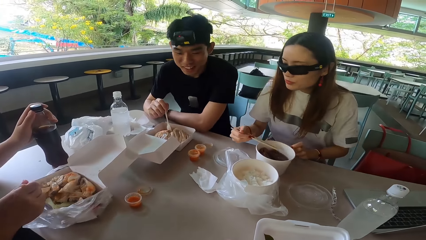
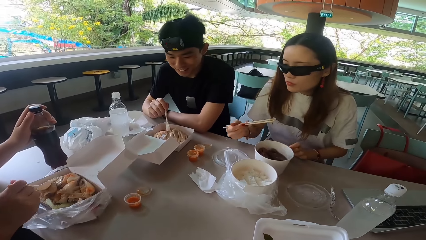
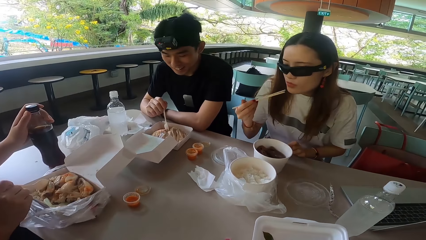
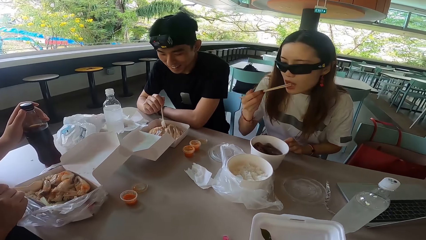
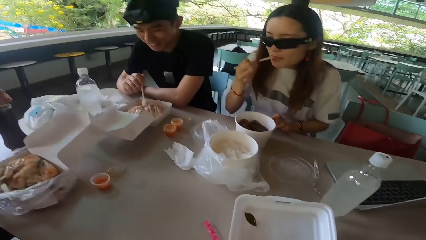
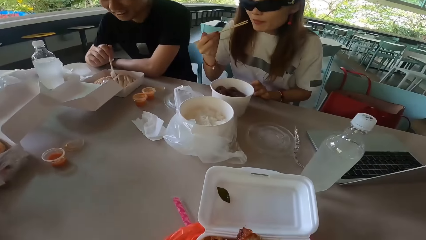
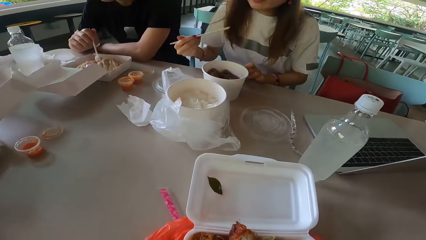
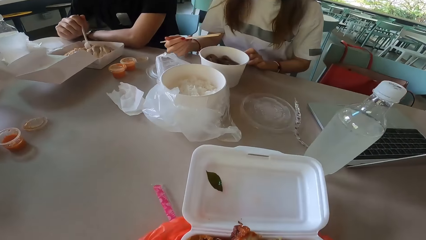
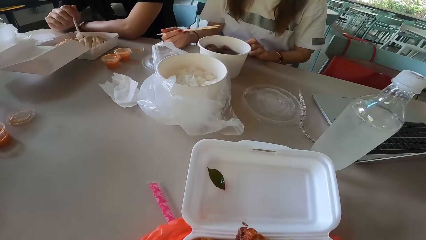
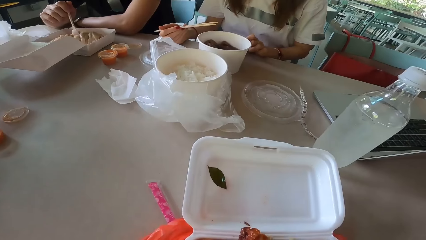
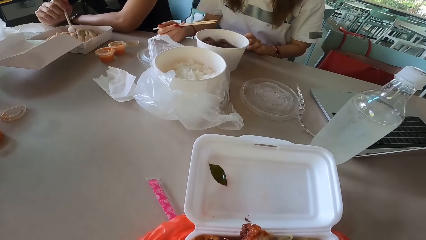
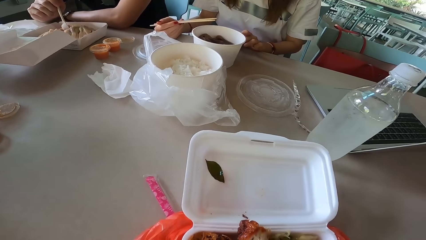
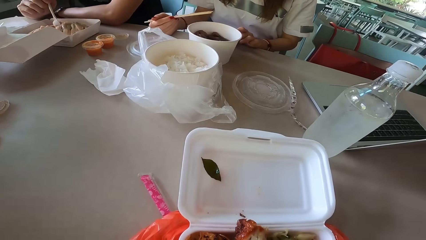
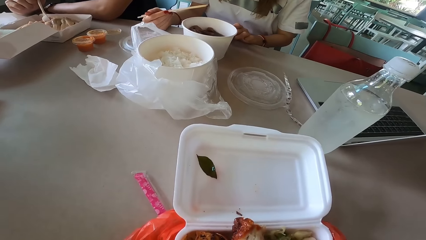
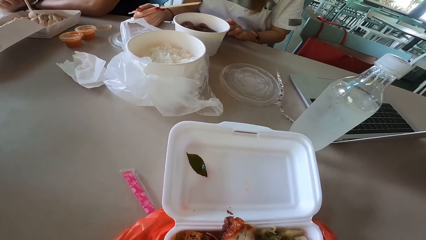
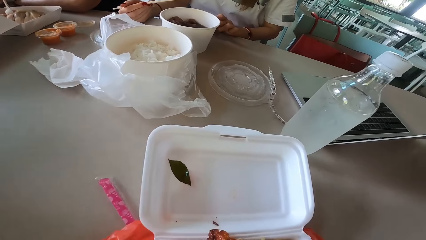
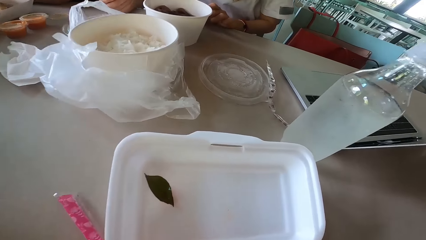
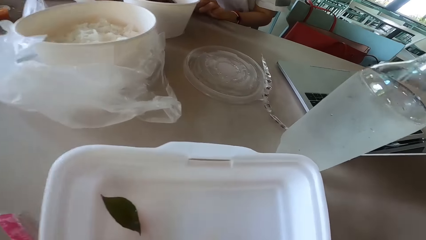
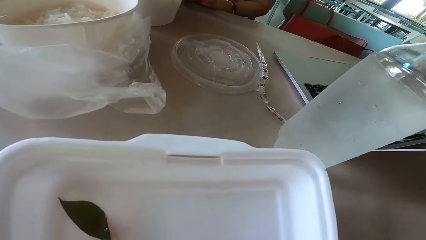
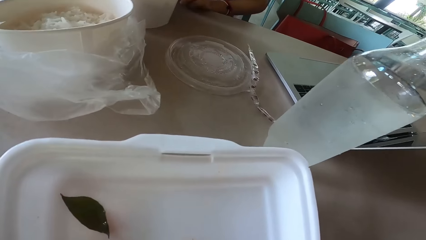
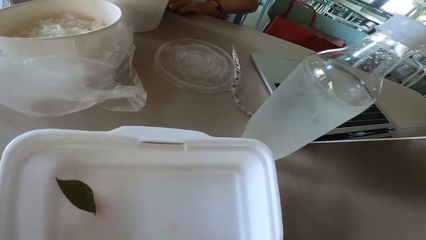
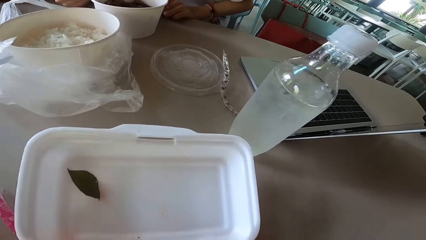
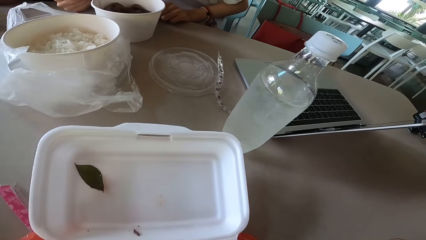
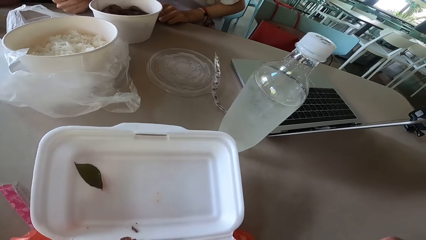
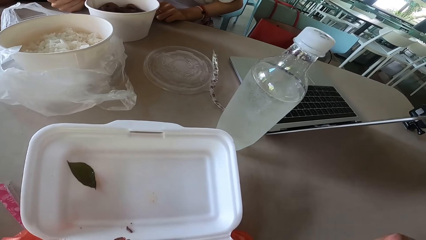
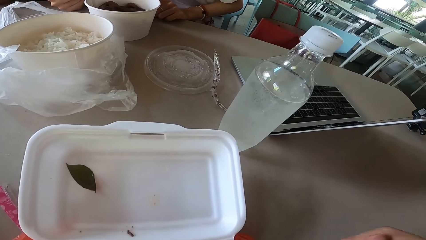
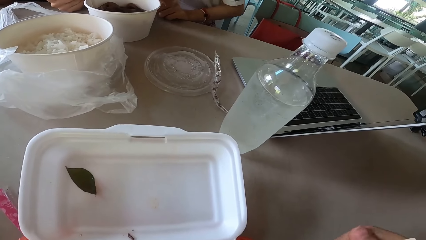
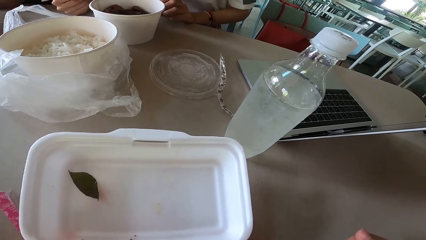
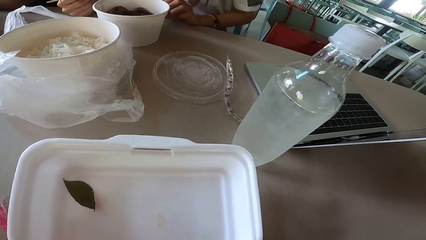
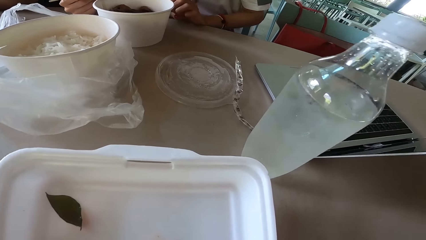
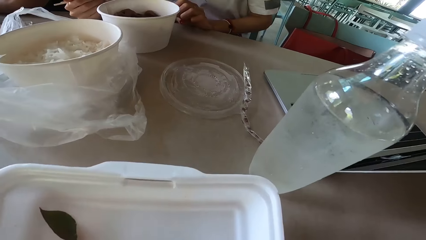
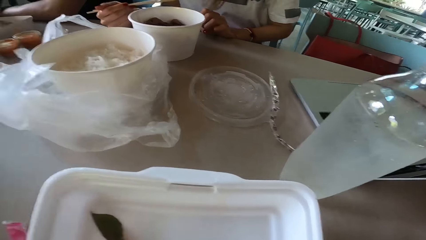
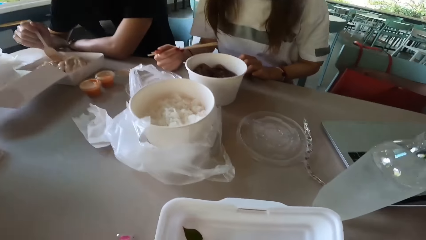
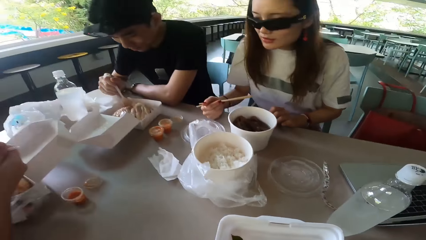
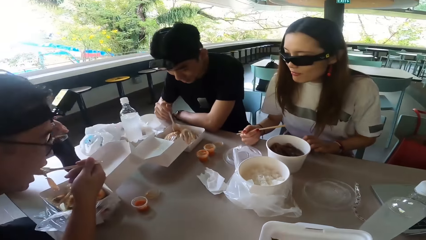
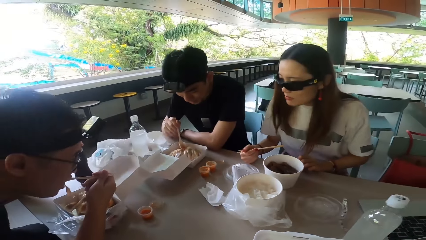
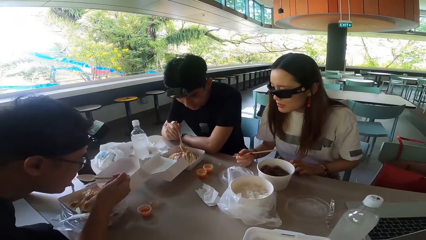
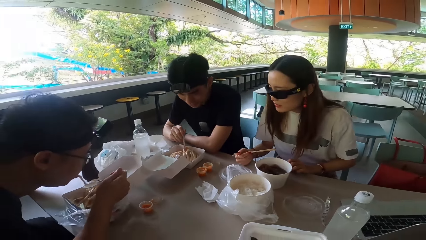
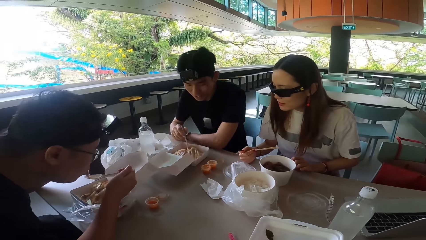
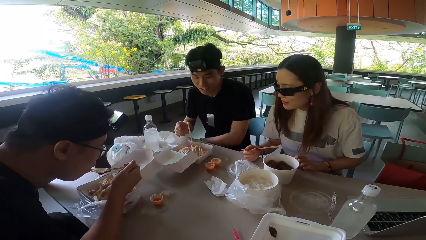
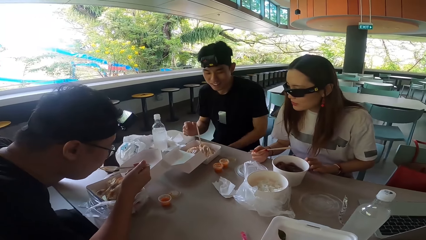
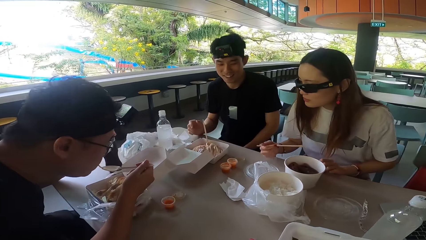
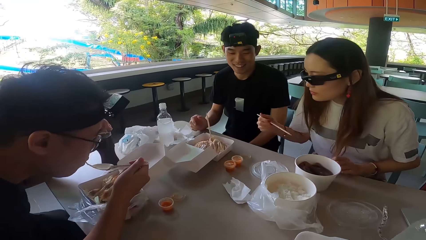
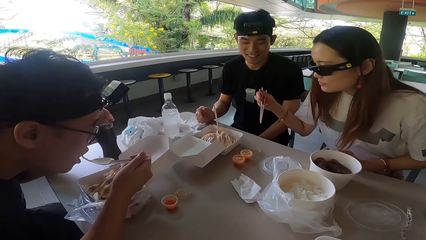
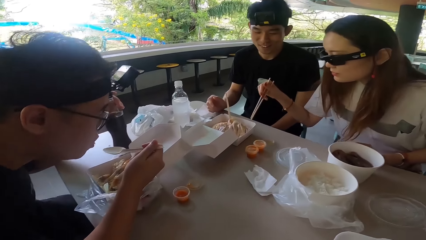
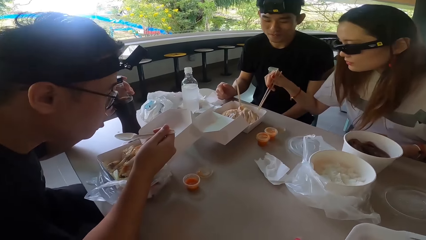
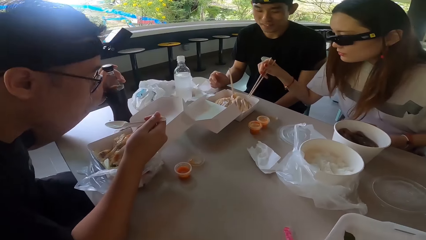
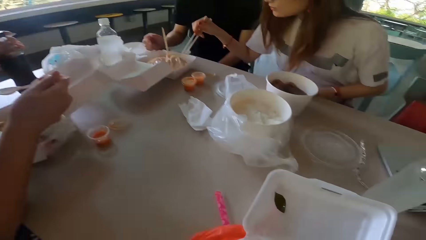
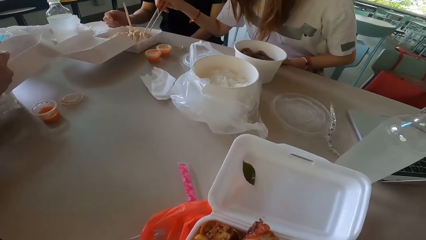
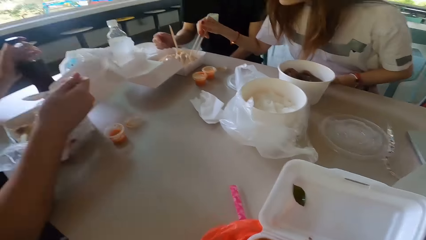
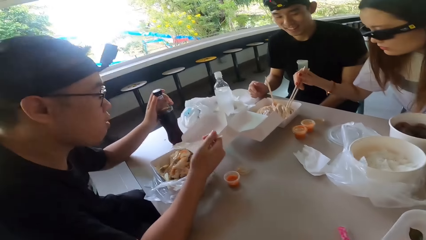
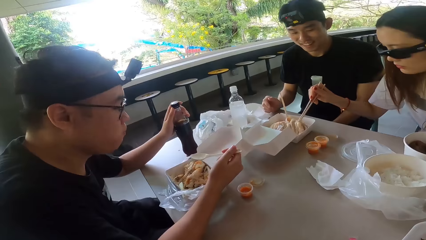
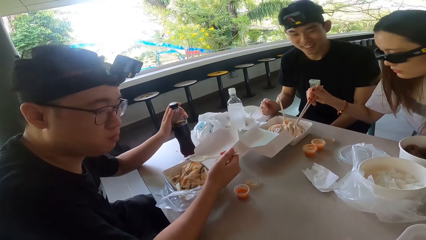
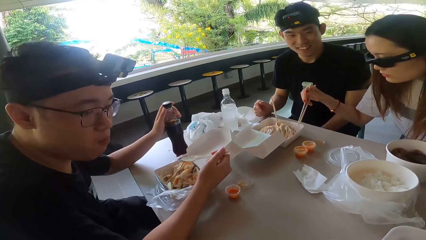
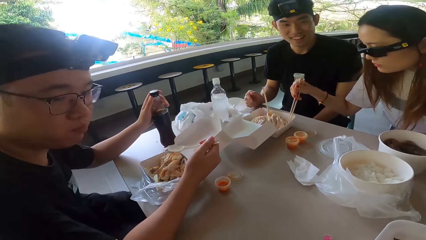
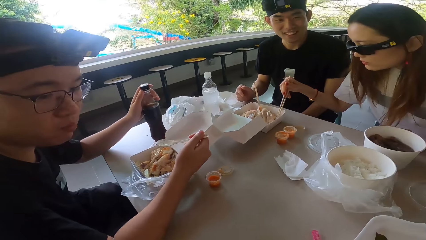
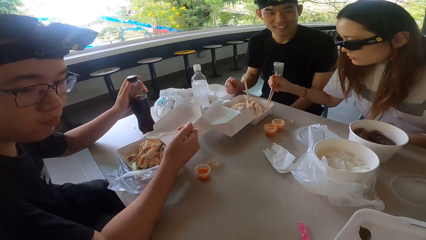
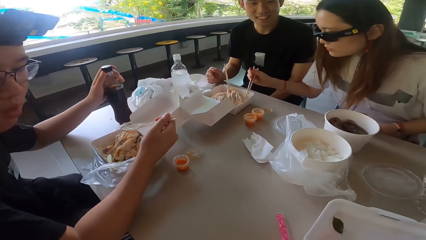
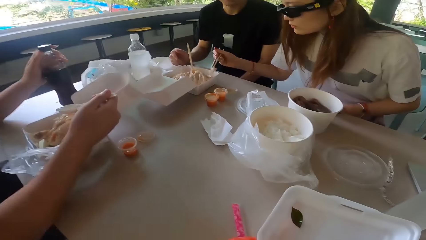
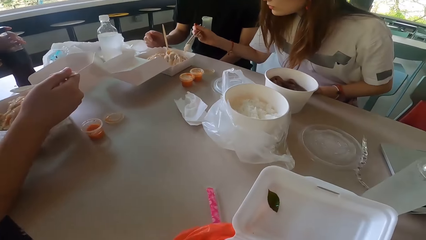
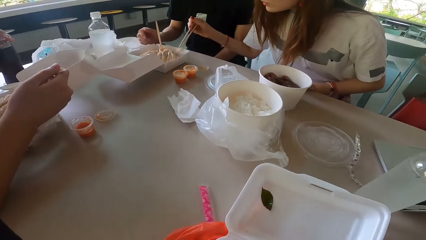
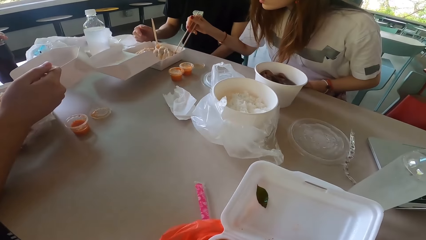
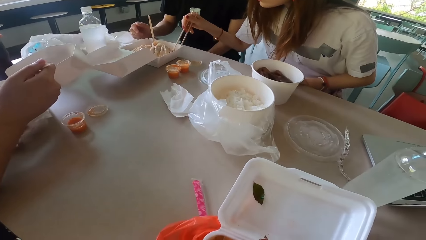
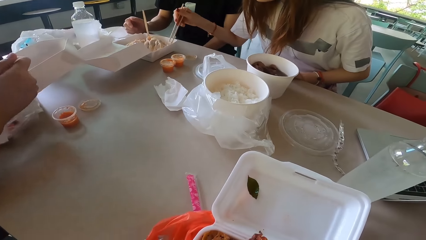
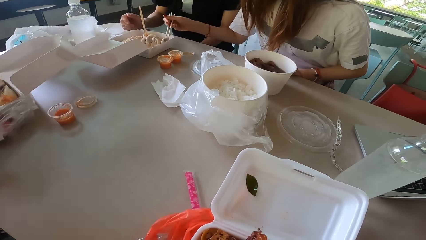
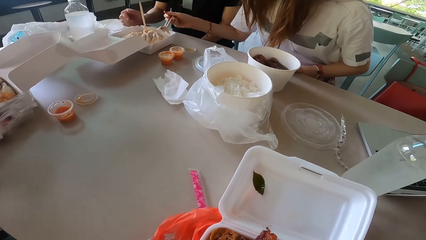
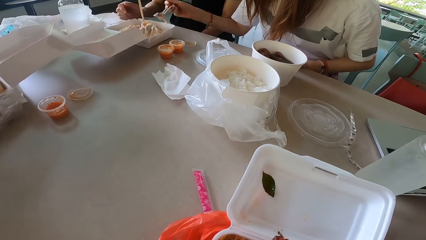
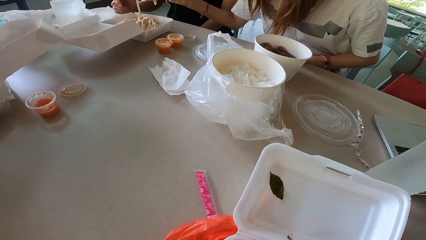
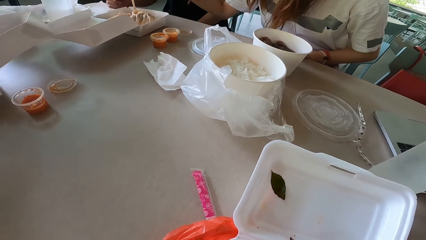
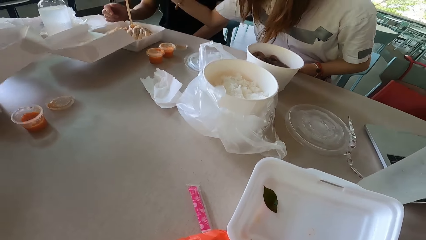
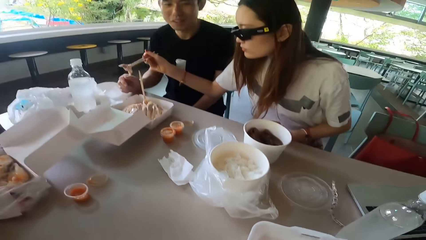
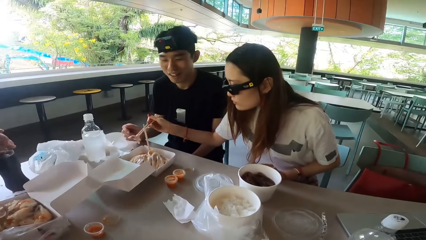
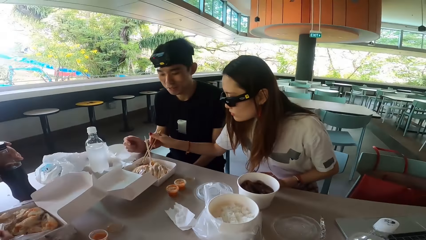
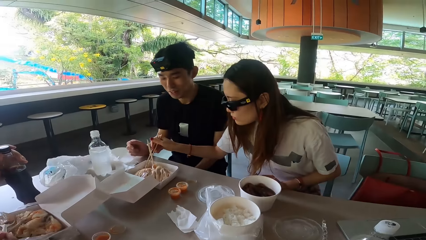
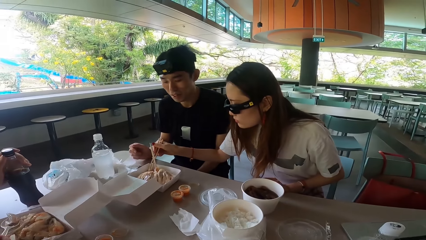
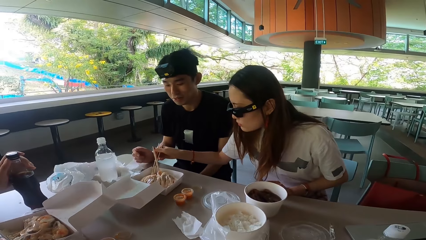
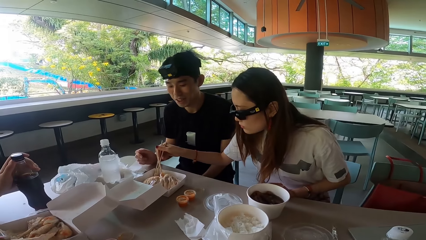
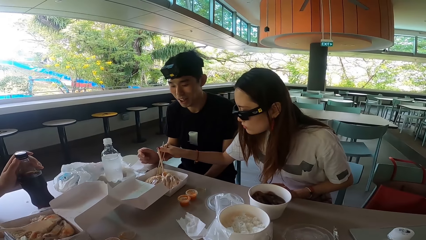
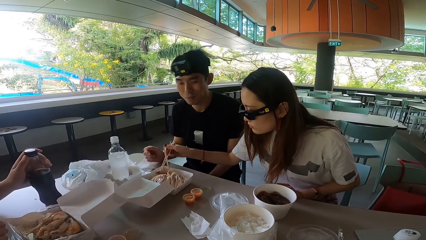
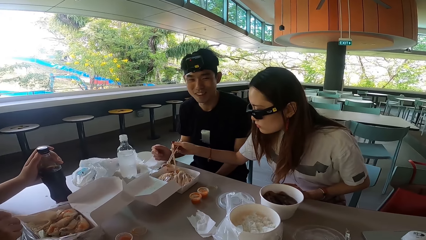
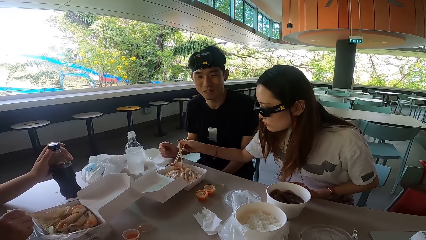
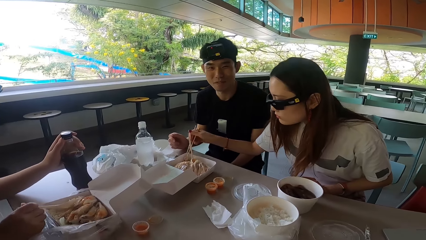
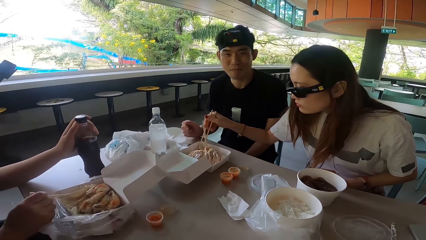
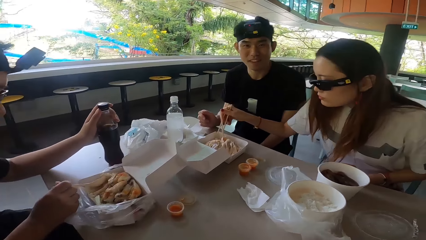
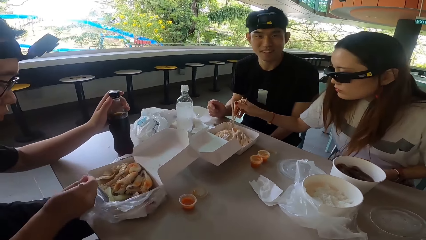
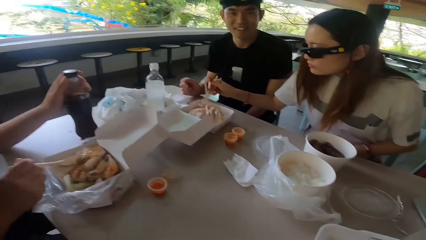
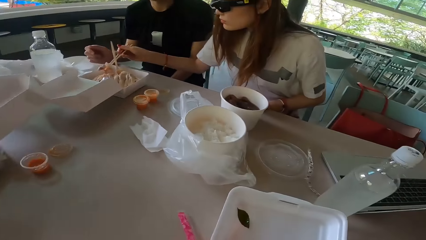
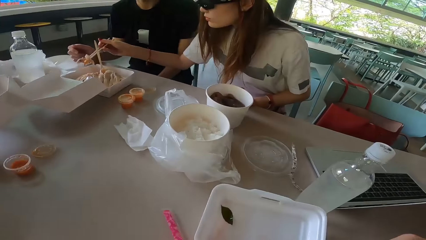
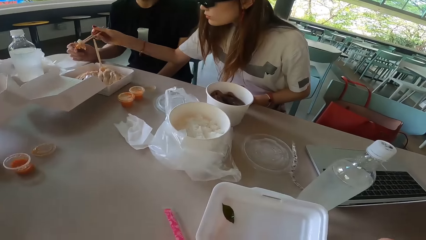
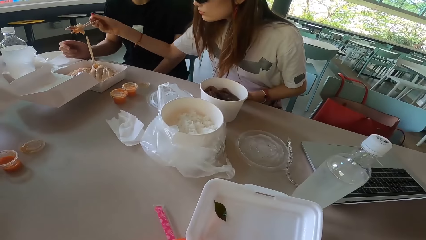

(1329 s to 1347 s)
A woman pulls the chopsticks off the bowl. She eats something. A man eats the food. The woman picks food with the chopsticks. The woman takes a piece from another man's food.
